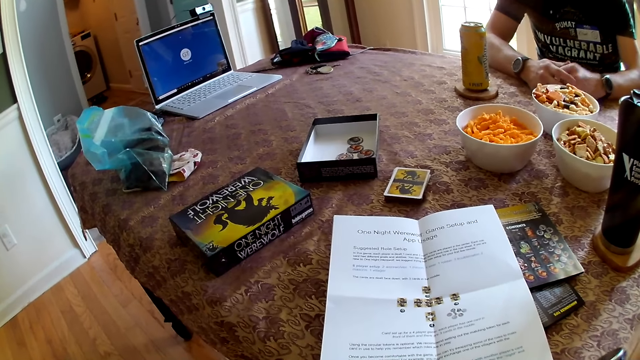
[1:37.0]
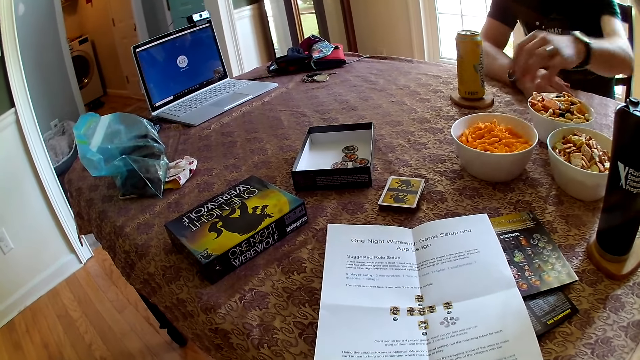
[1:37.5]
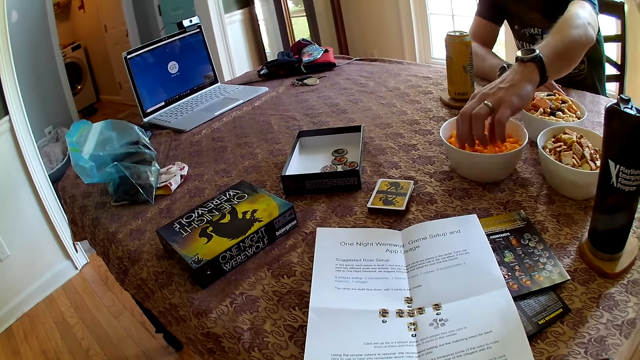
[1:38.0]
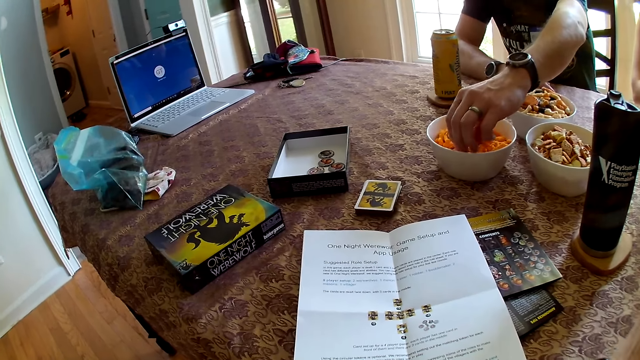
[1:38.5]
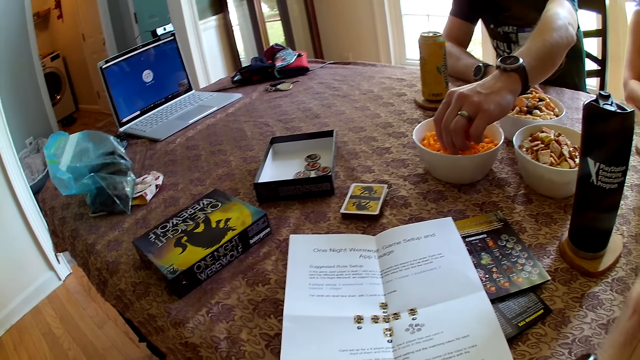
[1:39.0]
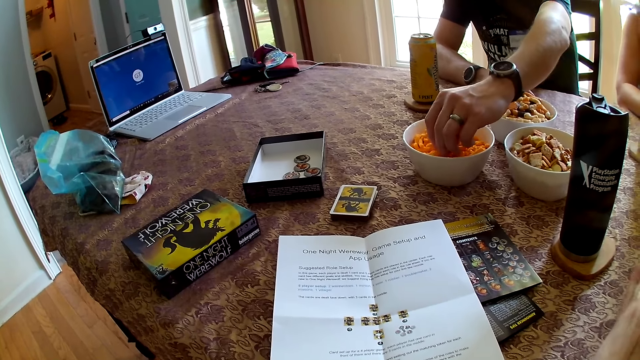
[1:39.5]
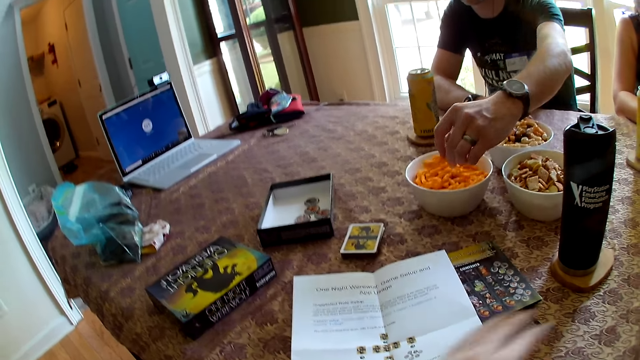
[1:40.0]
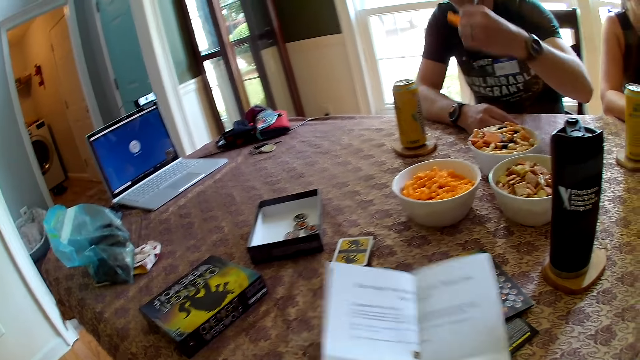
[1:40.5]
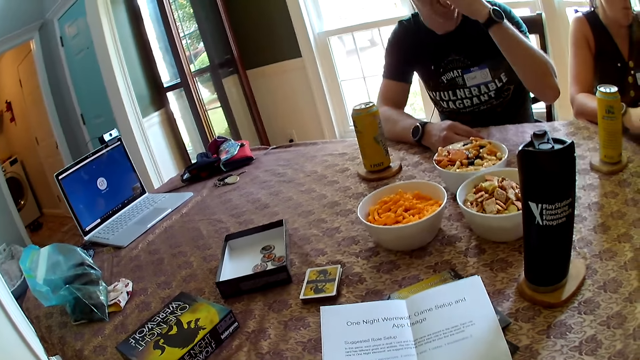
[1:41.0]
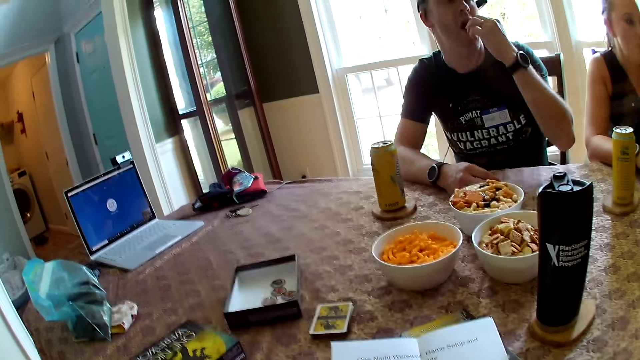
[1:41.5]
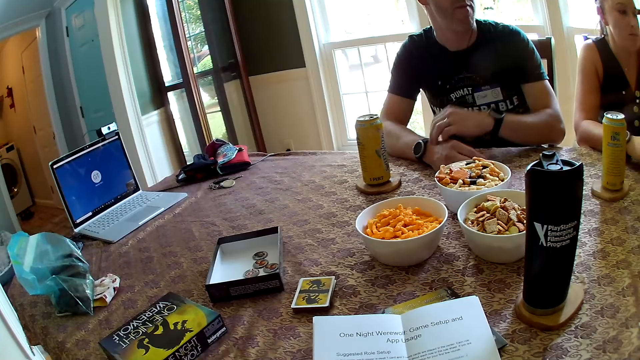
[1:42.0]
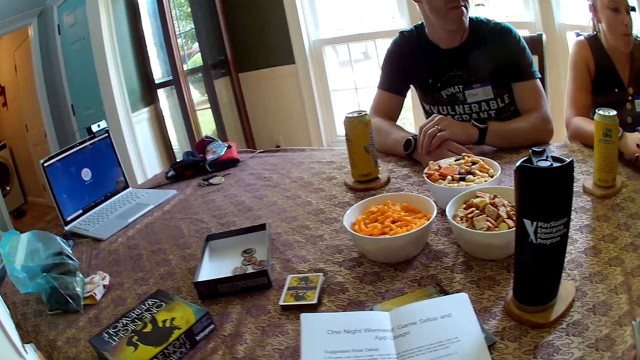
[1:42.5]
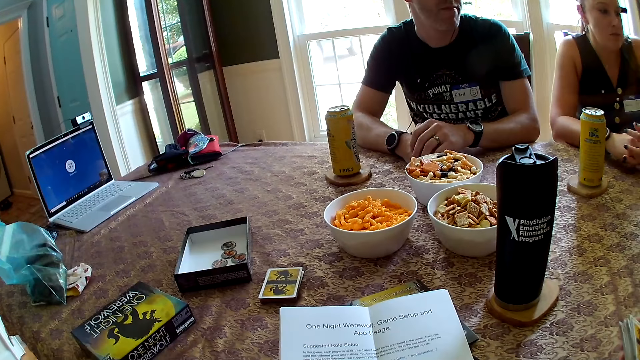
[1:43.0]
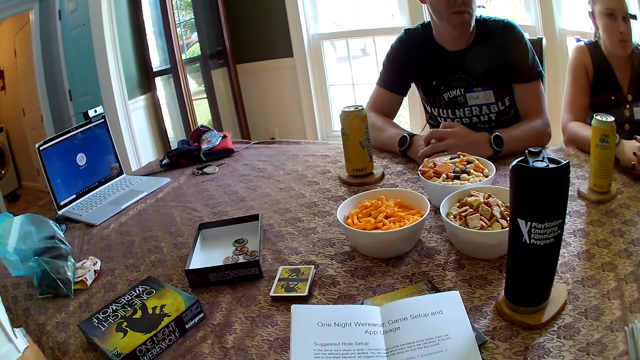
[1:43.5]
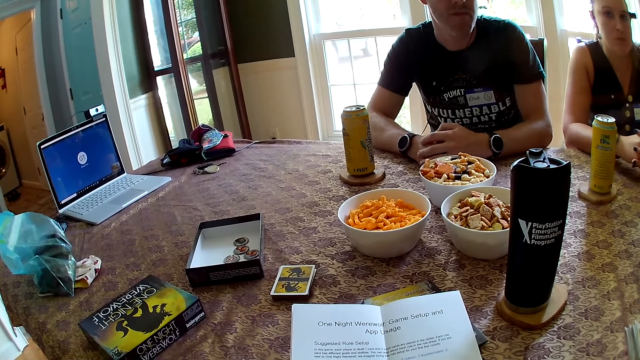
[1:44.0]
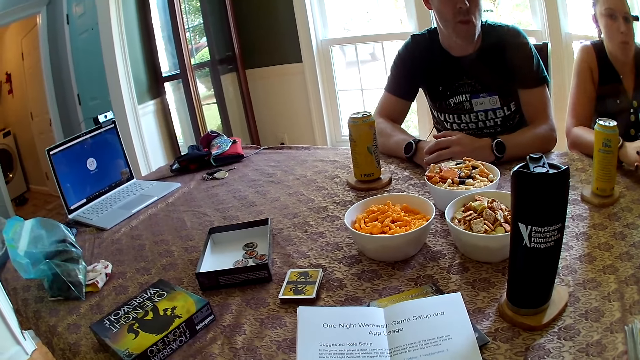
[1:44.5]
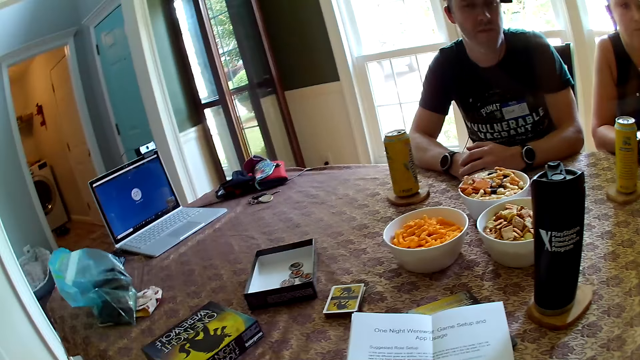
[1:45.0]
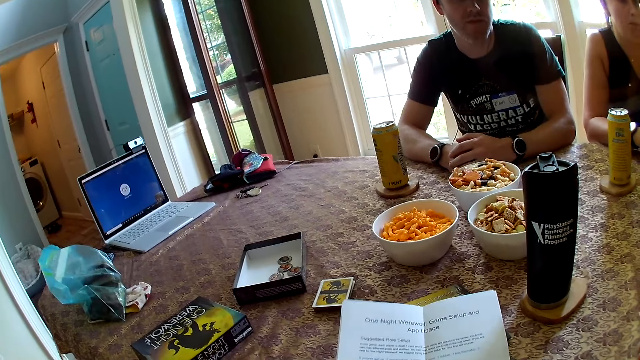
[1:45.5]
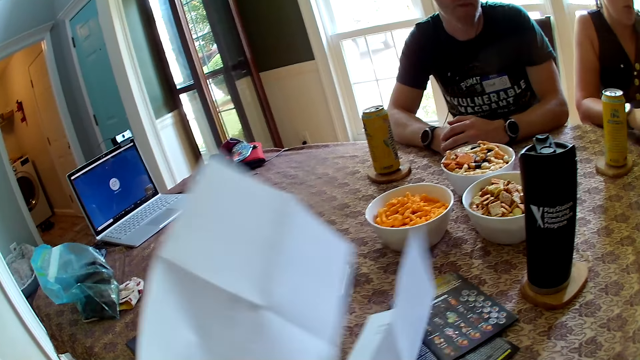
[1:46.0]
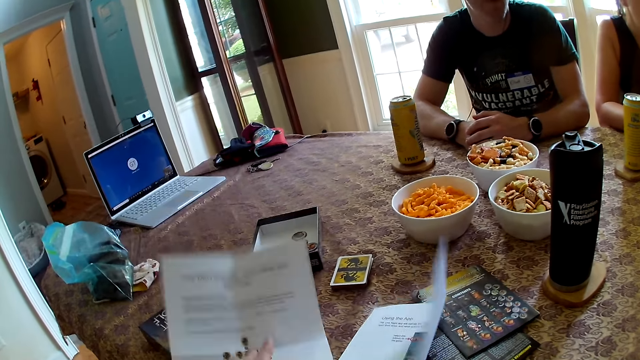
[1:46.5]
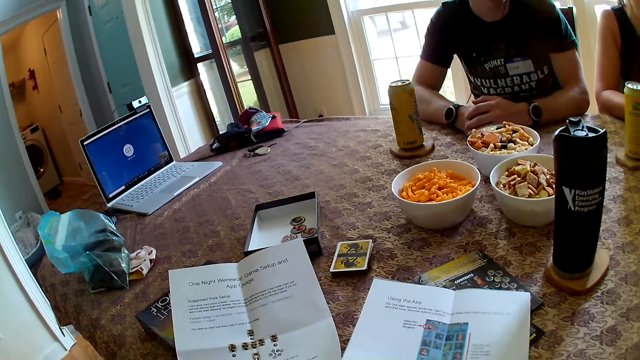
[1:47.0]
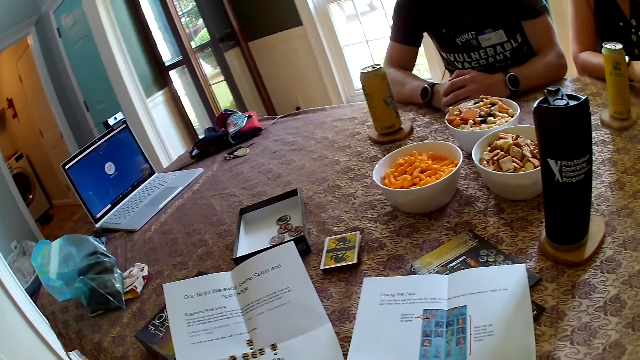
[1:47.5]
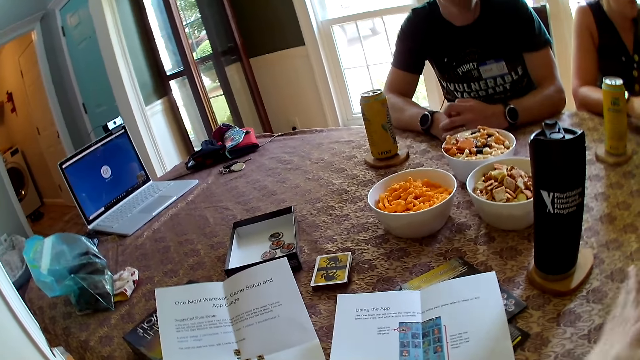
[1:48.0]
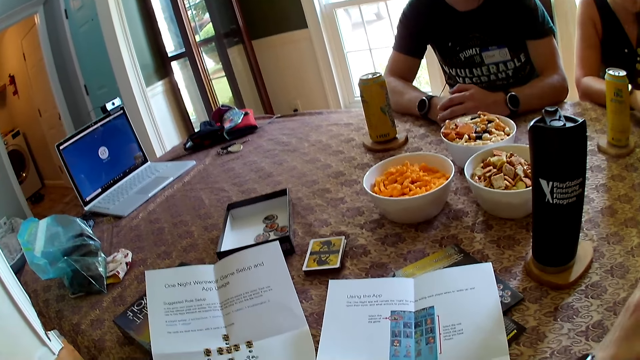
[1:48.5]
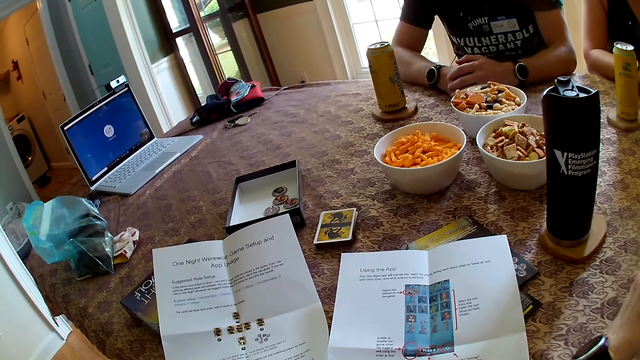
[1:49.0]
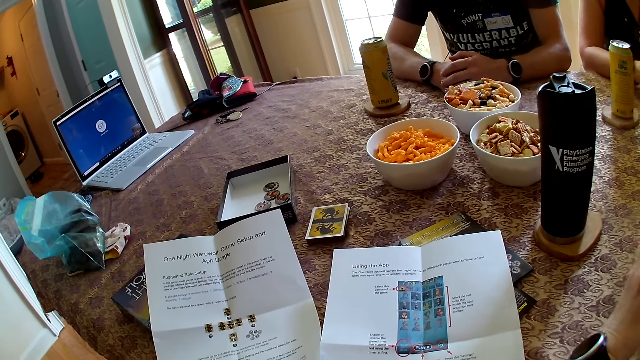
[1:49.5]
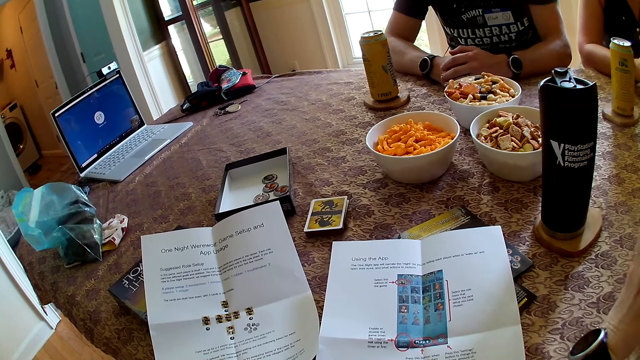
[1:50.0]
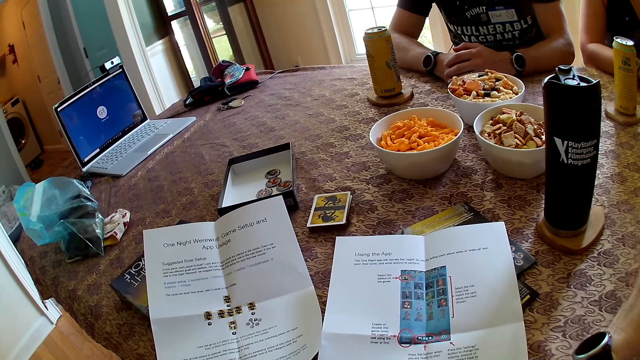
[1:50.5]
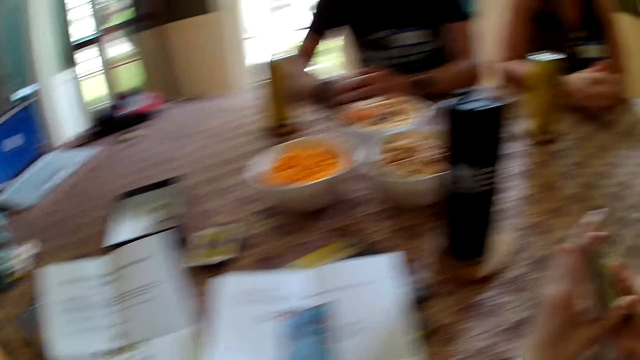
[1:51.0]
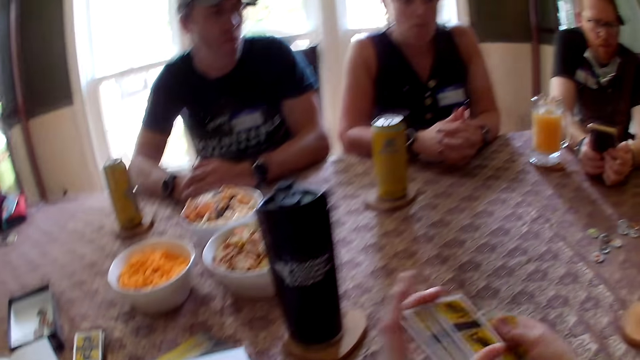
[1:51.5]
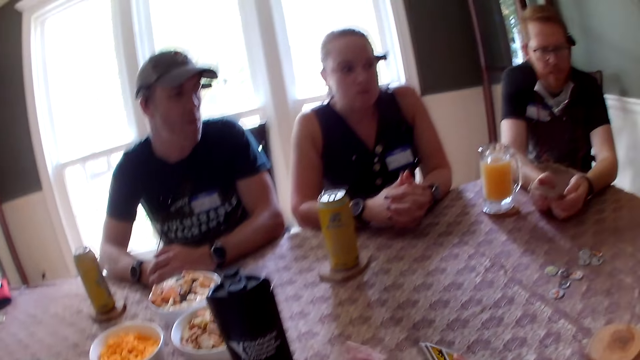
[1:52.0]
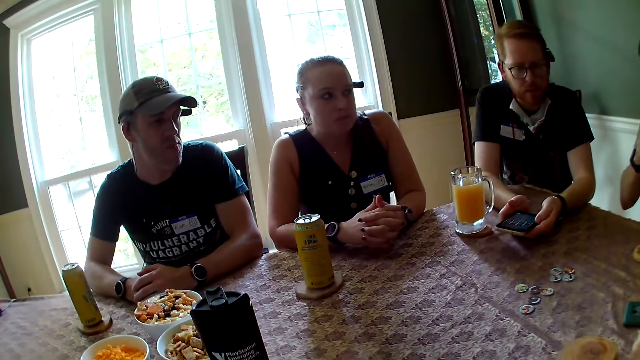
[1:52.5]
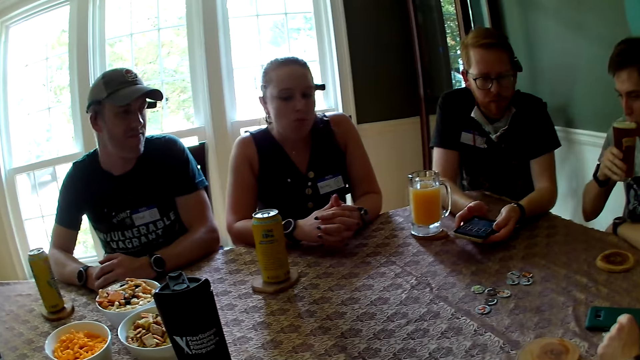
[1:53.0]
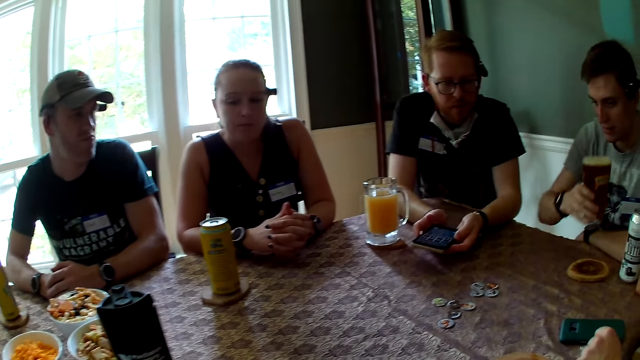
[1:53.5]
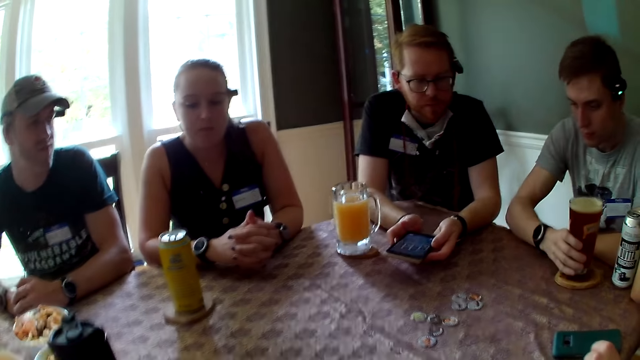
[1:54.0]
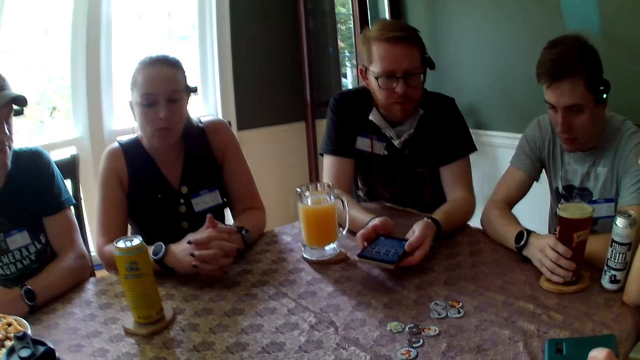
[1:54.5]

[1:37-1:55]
A man takes cheese balls from the plate on the table with his left hand. The camera wearer adjusts the paper on the table with her left hand. She picks the paper on the table. The man puts the cheese balls in his left hand into his mouth. The camera wearer picks the paper from the table with her left hand. She drops the paper in her left hand on the table. She shuffles the cards with her two hands. She arranges the cards. Another man places a cup on a coaster with his right hand.

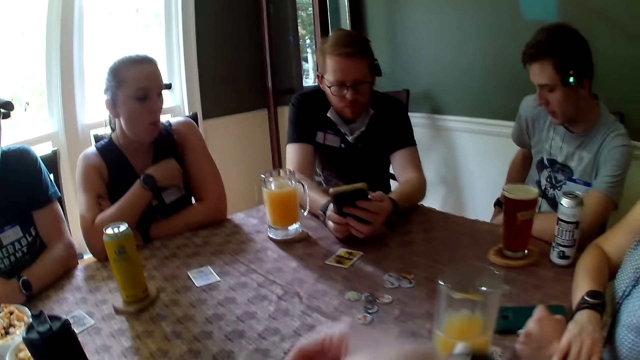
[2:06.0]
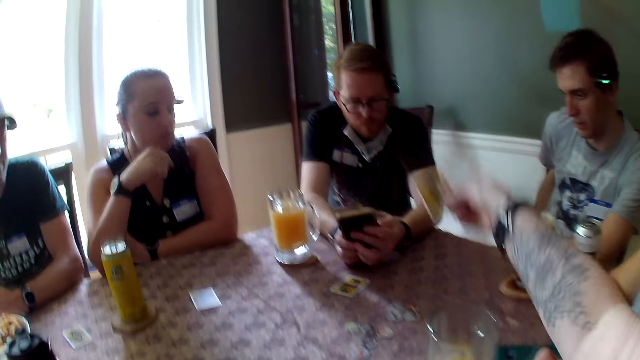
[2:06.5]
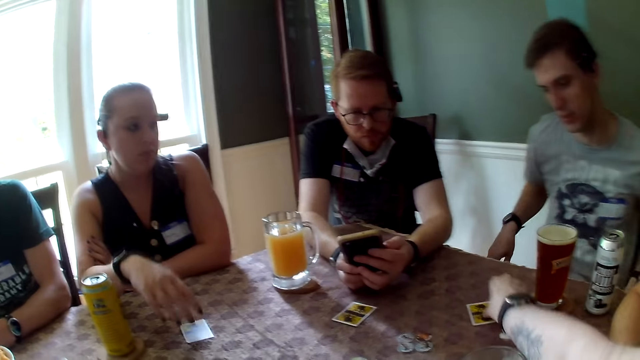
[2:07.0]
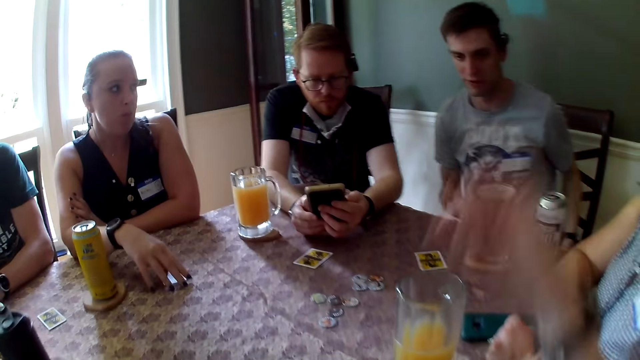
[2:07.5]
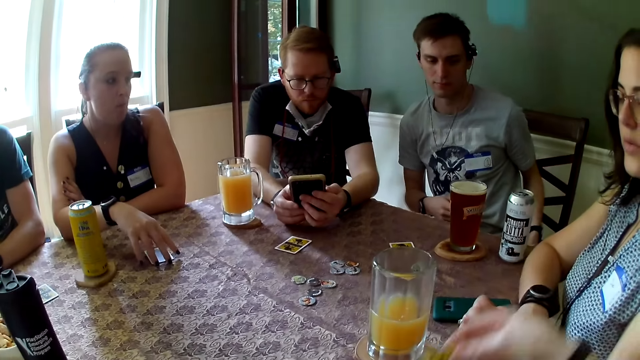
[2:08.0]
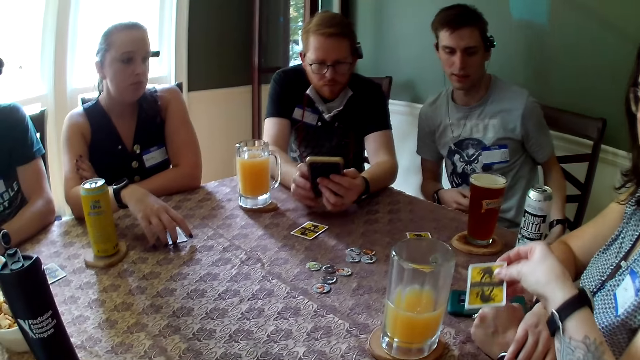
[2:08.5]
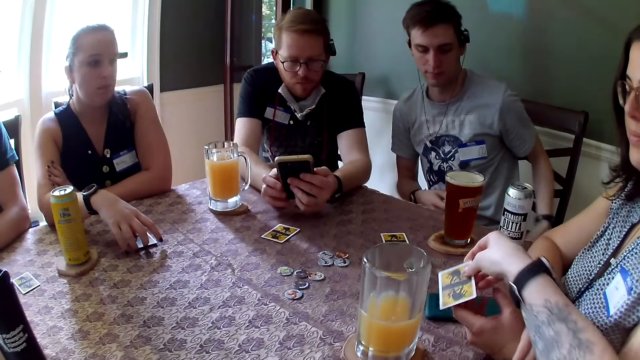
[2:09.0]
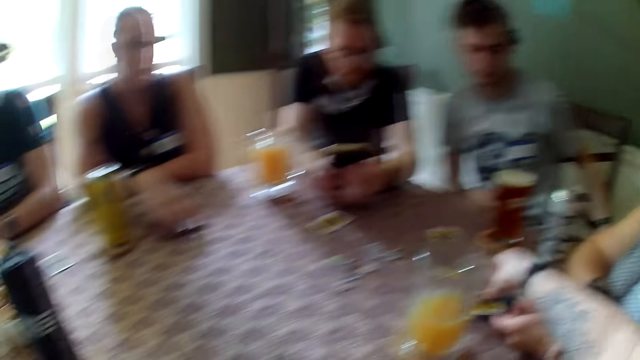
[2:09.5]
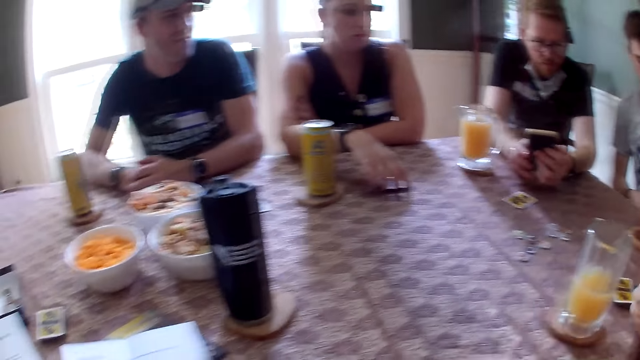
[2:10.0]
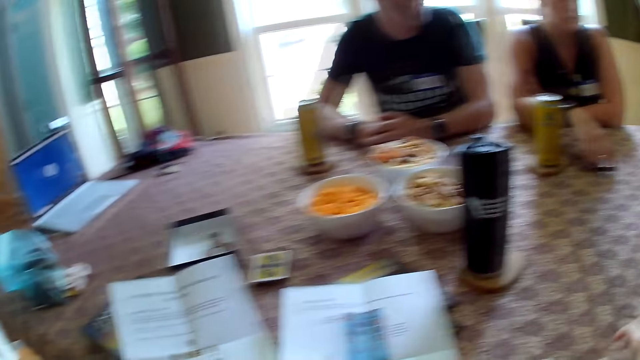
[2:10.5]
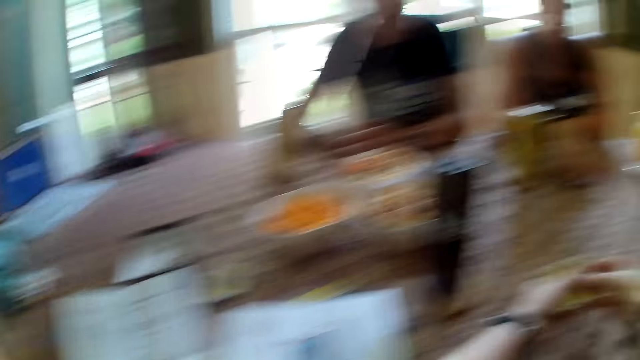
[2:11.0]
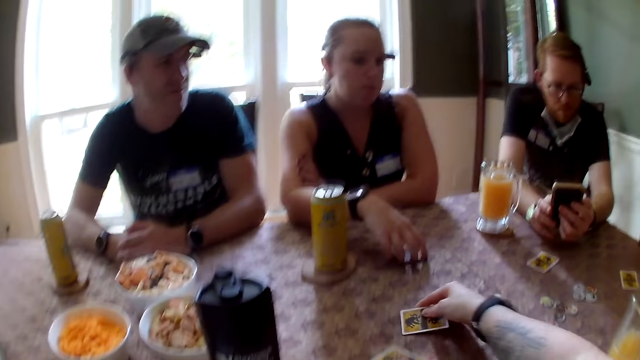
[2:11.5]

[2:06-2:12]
The camera wearer places a card on the table with her right hand. She places a card on the table again.
